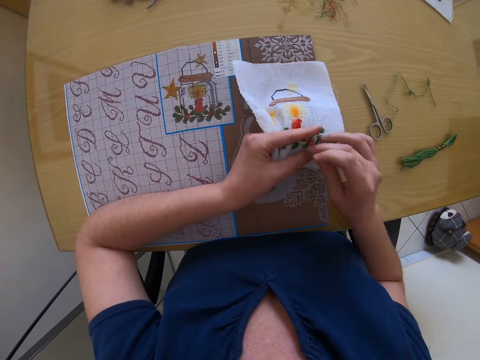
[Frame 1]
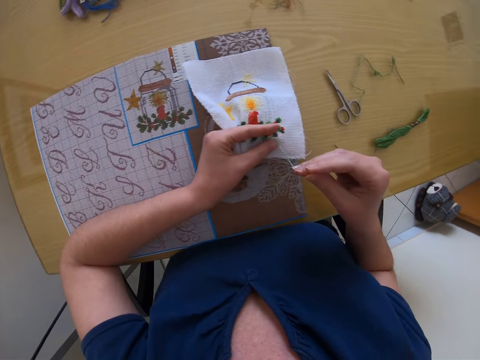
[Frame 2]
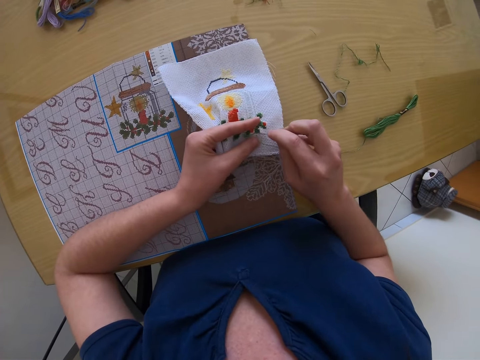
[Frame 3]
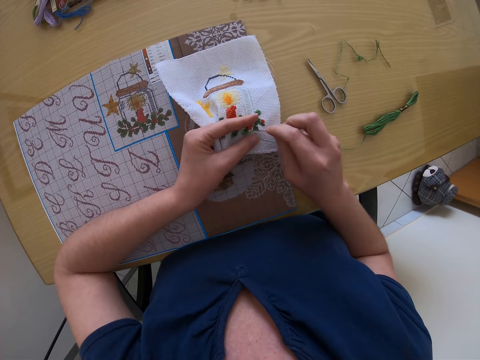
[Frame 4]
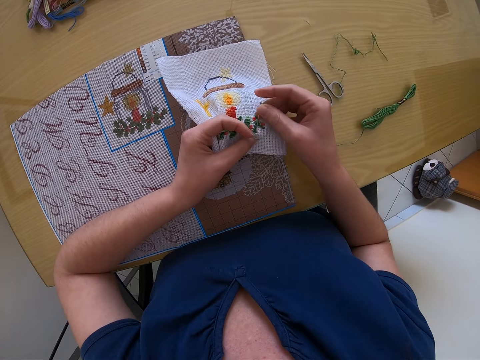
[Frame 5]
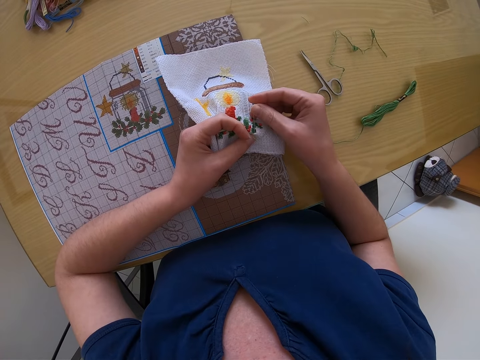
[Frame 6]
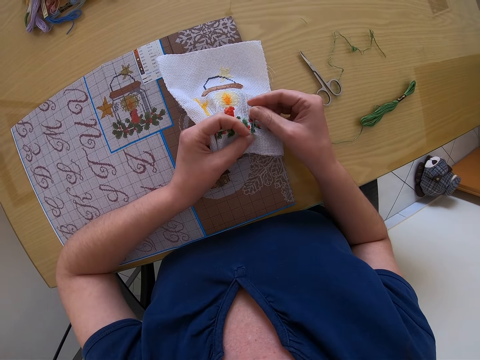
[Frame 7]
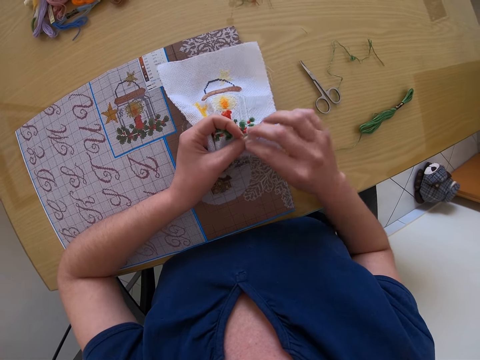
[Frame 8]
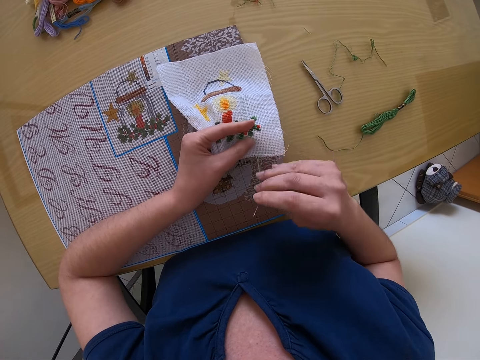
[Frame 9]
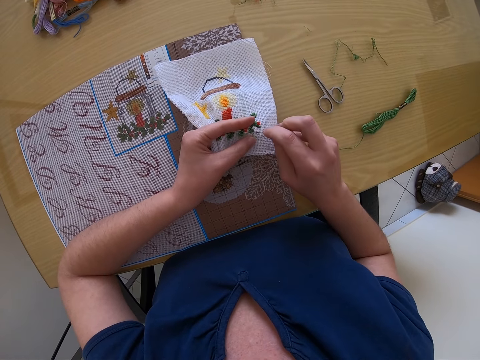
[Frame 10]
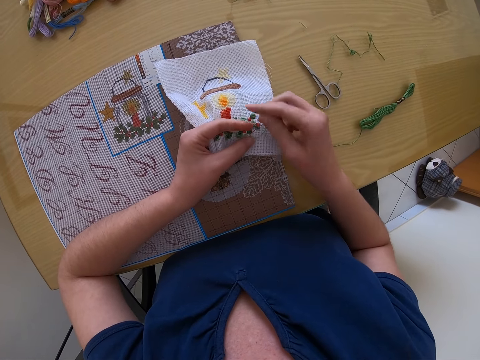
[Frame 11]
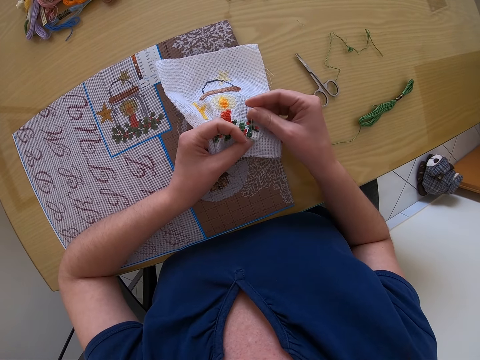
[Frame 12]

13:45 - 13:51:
The camera wearer stitches.

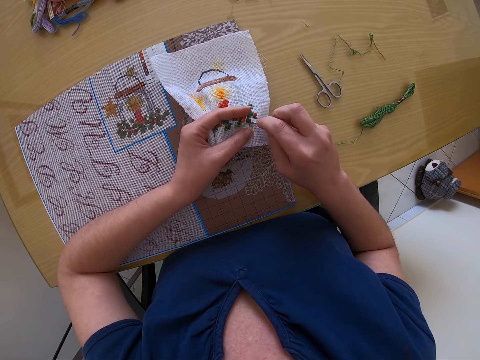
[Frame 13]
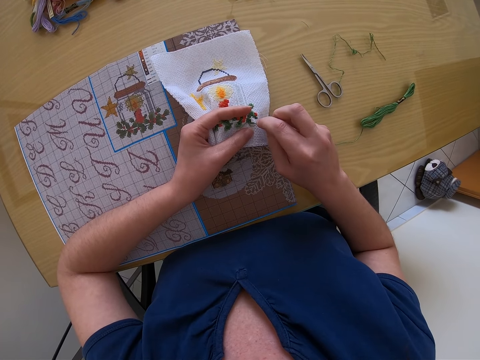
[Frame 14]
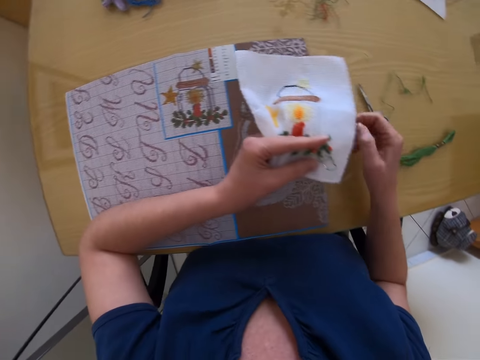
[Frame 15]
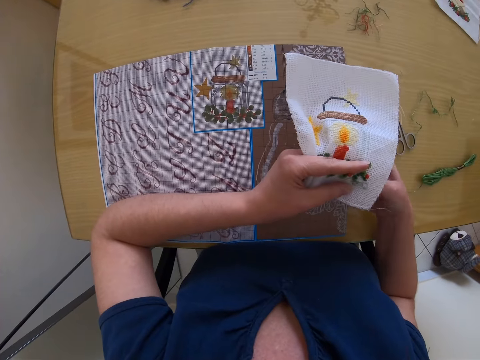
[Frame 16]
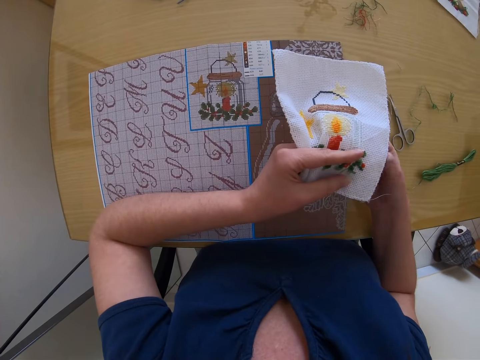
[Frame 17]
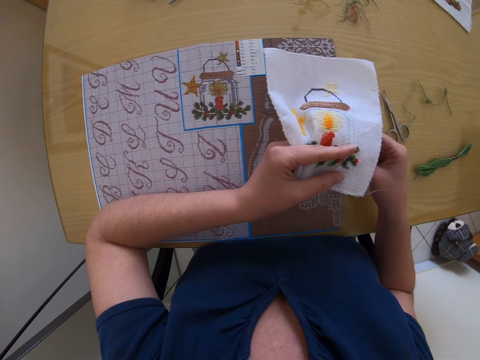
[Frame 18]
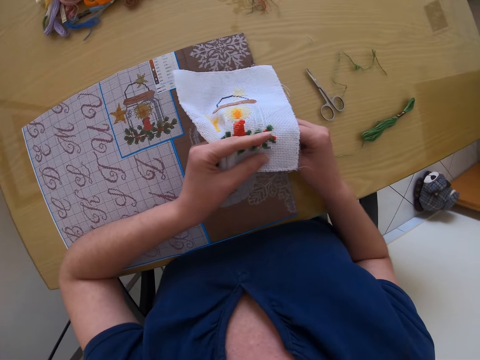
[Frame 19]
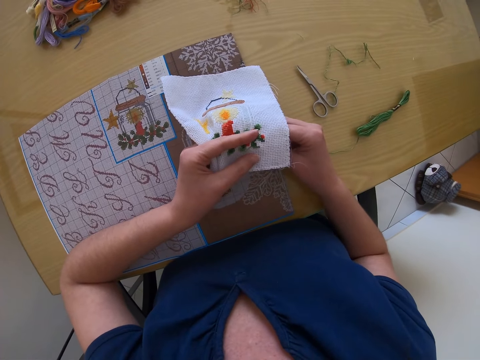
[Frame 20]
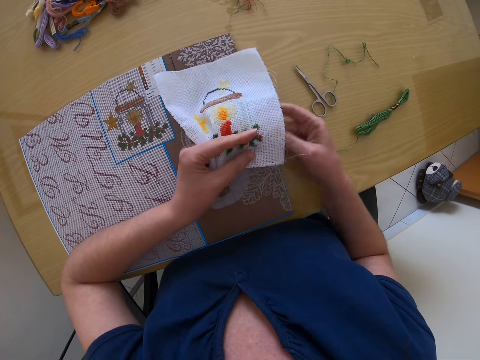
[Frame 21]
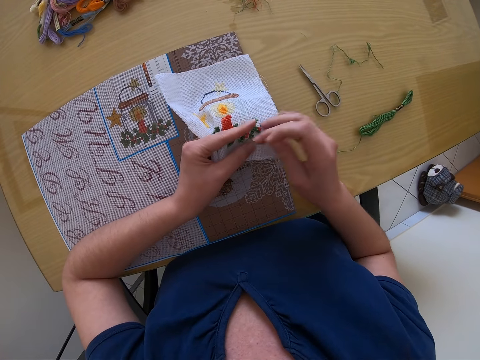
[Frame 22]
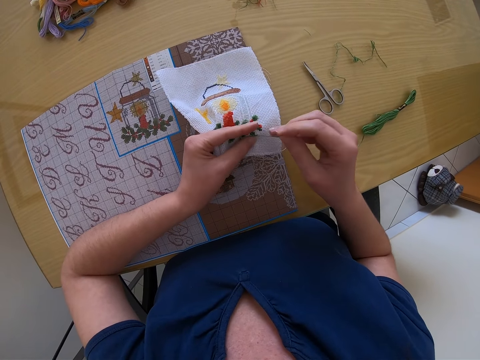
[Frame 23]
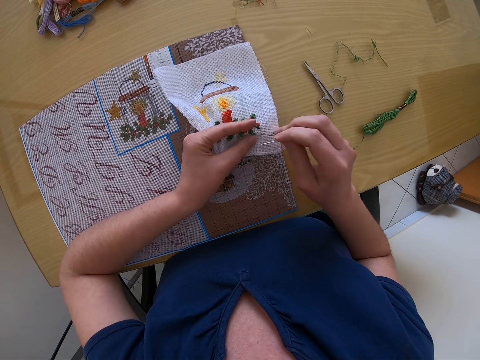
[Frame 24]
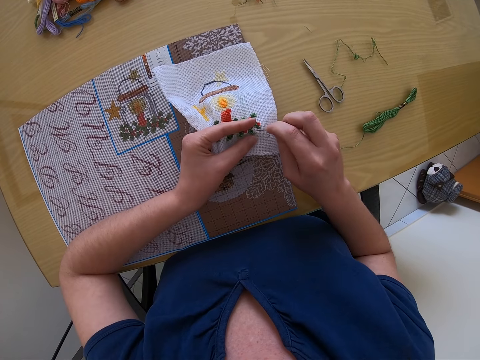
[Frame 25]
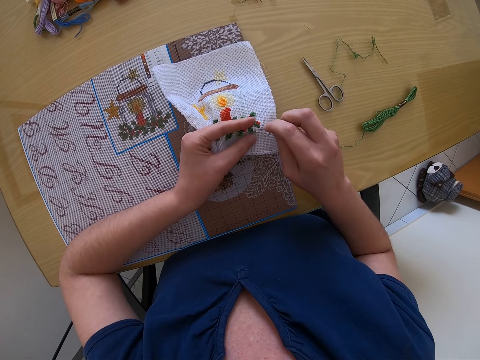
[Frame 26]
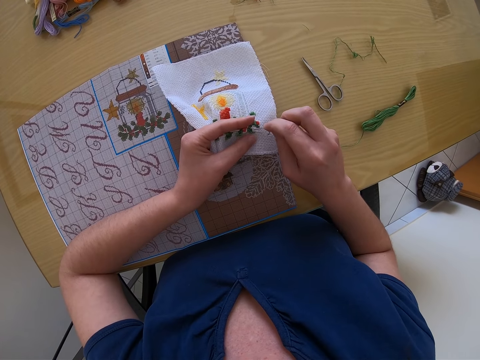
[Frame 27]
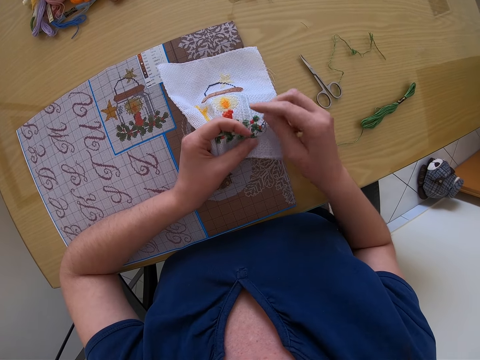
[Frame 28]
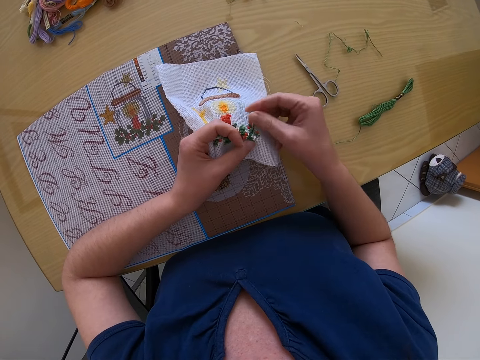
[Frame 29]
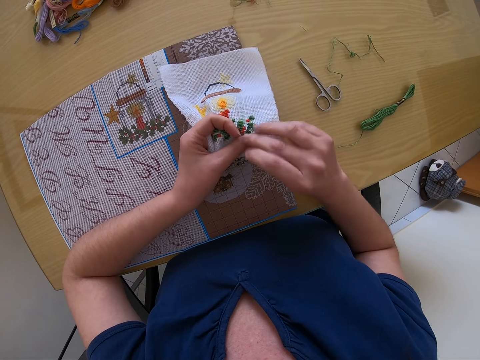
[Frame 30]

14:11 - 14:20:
The camera wearer back stitches. They stitch.

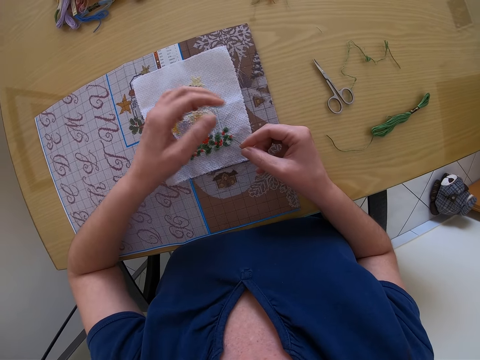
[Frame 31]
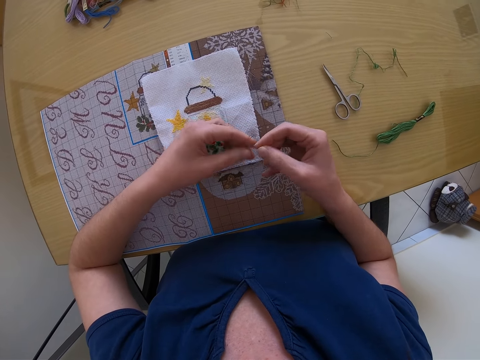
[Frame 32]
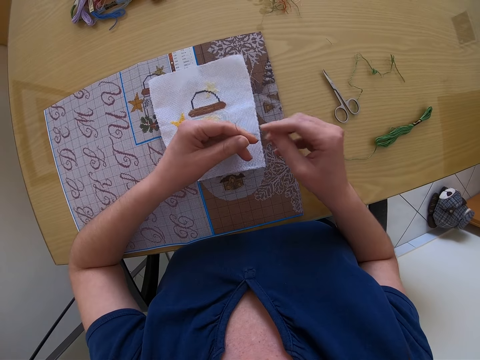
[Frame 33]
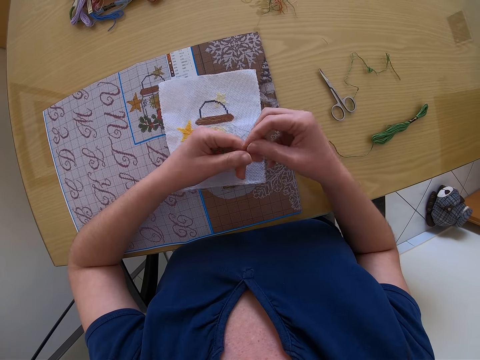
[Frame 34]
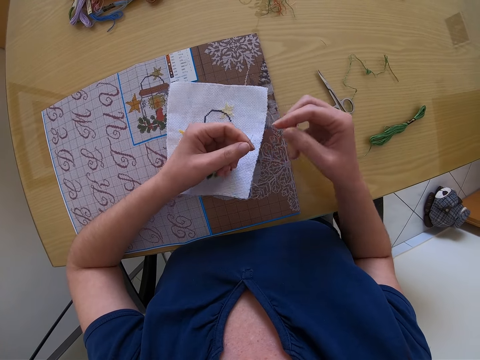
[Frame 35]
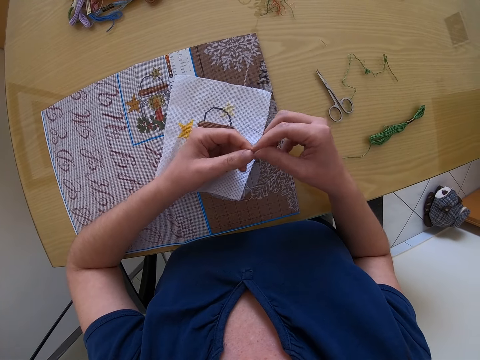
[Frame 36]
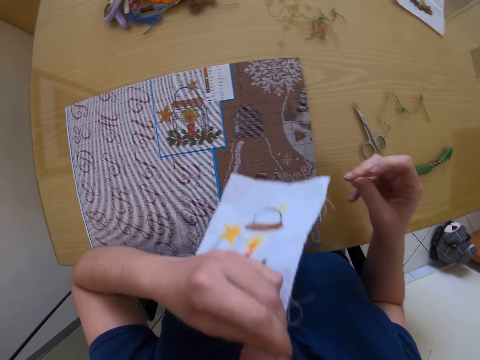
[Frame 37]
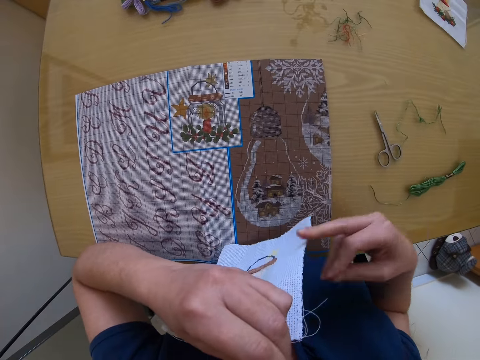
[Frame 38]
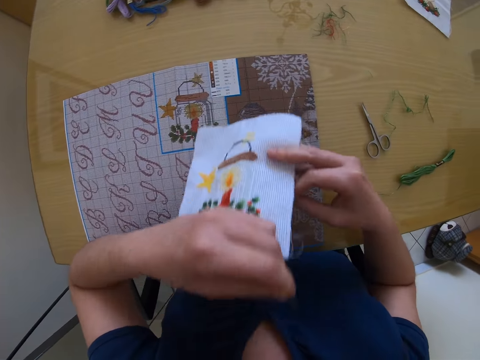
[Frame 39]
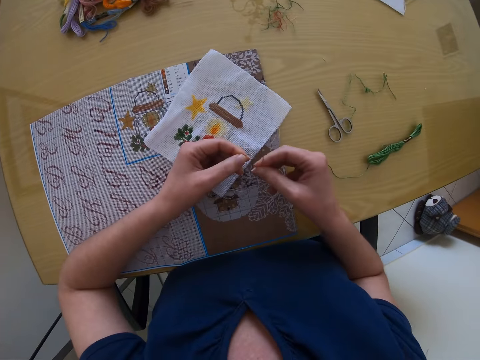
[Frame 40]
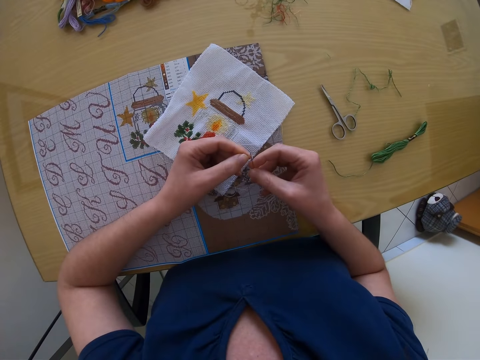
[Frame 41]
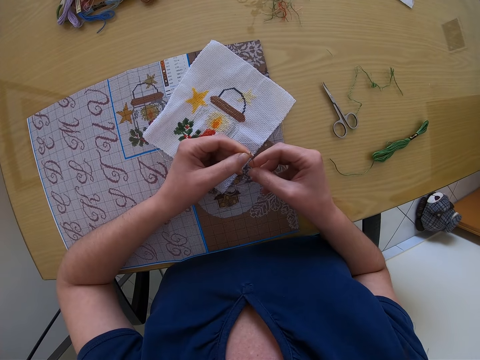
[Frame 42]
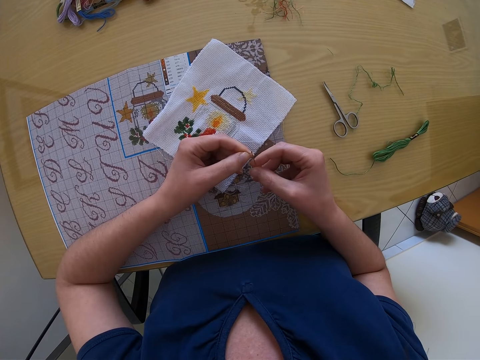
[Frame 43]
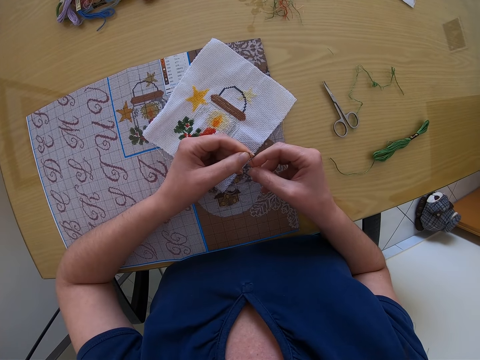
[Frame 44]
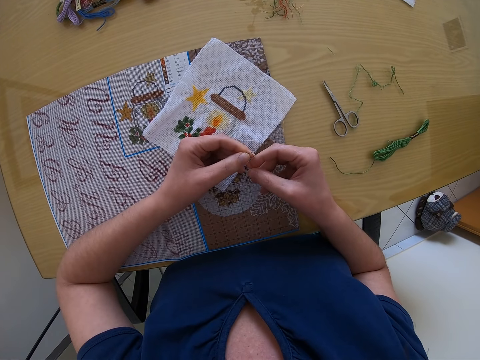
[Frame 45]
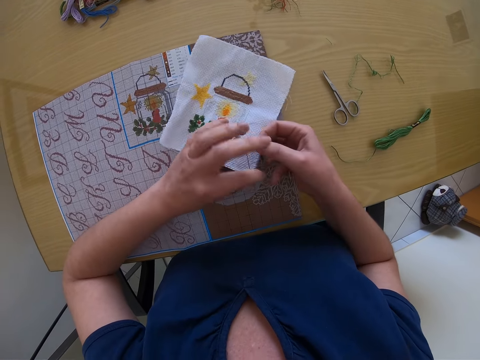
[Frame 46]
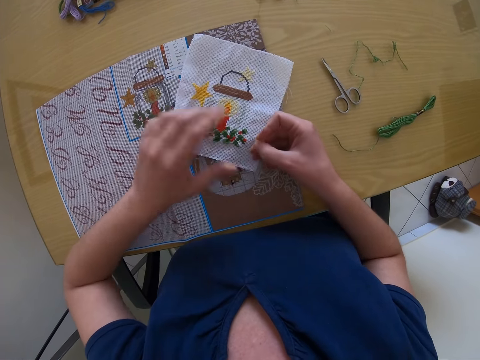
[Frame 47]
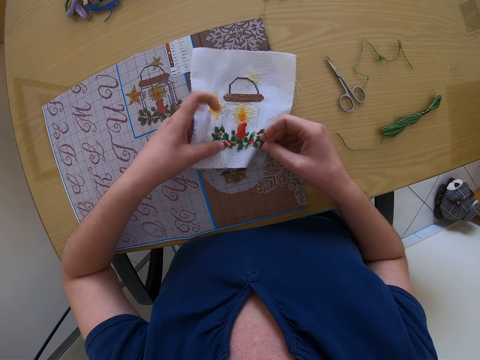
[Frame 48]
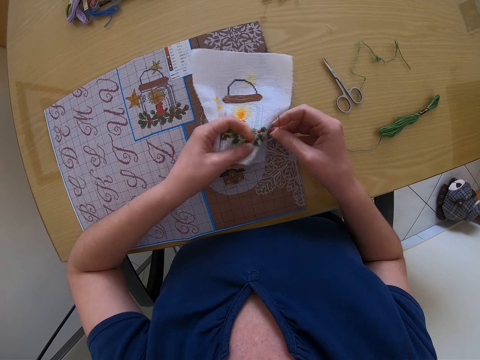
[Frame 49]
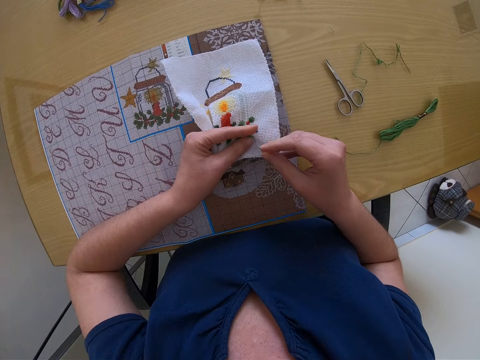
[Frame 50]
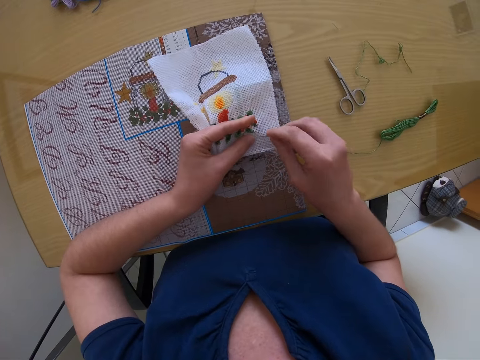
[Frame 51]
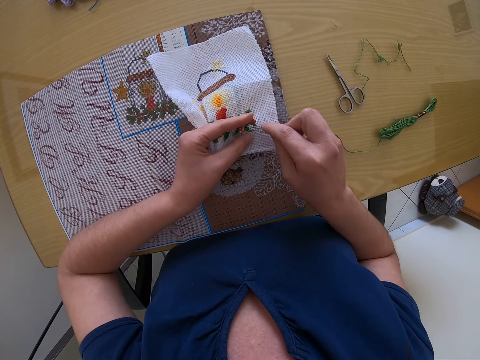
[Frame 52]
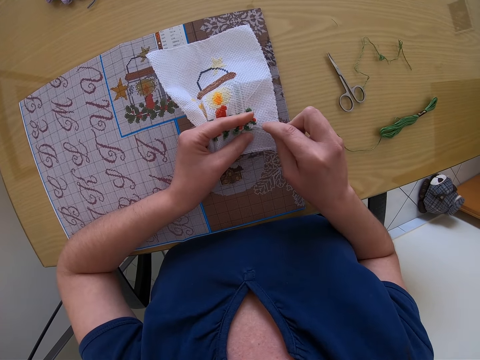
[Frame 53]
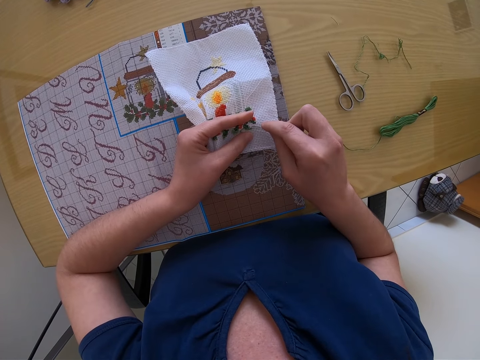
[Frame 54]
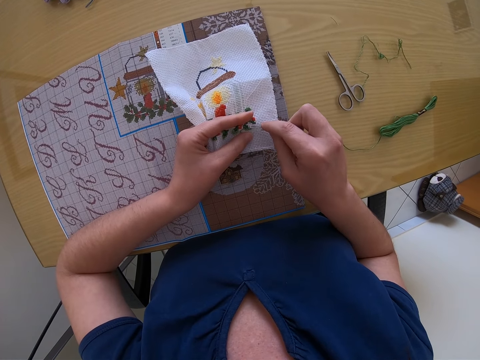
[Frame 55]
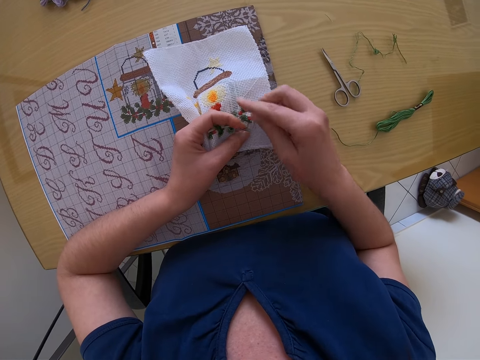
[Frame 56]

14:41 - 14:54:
The camera wearer pulls a thread. She threads the needle with both hands. She stitches on the piece of cloth in her left hand with the needle and thread in her right hand.
